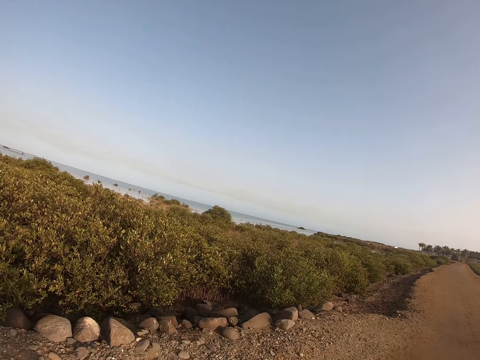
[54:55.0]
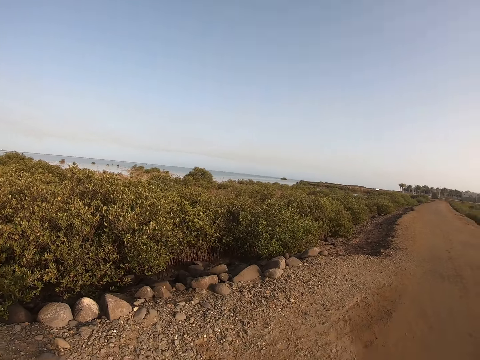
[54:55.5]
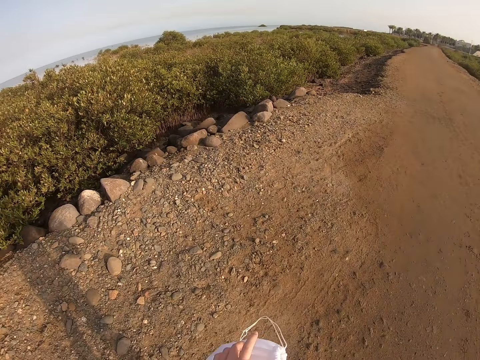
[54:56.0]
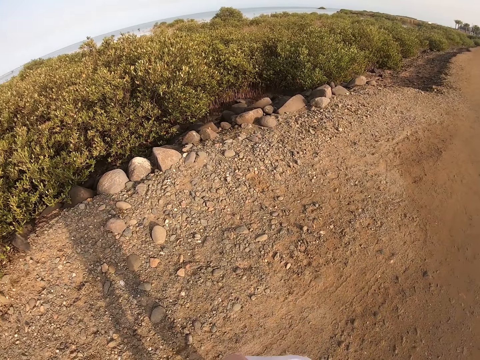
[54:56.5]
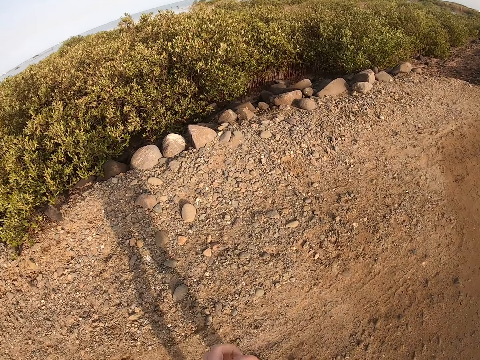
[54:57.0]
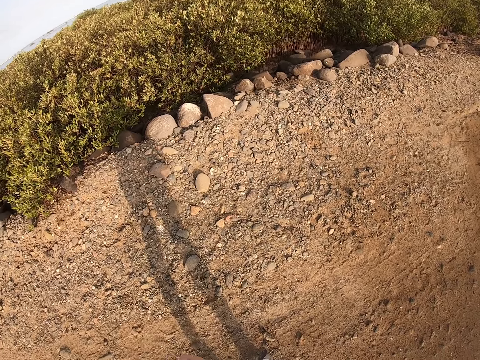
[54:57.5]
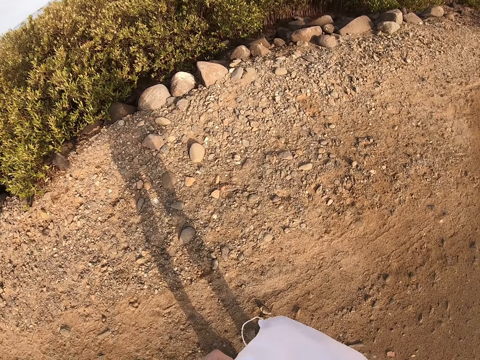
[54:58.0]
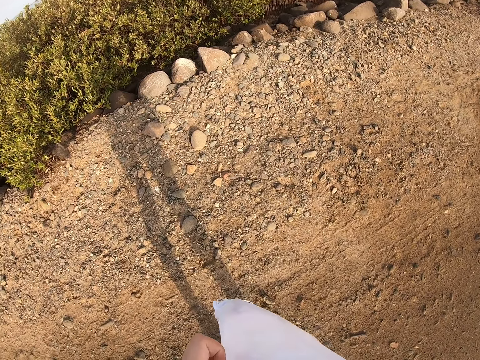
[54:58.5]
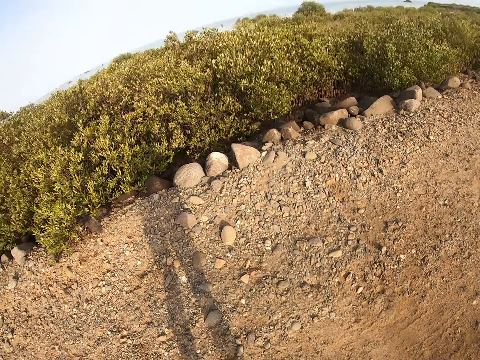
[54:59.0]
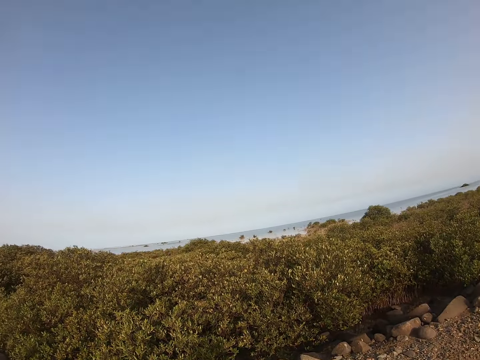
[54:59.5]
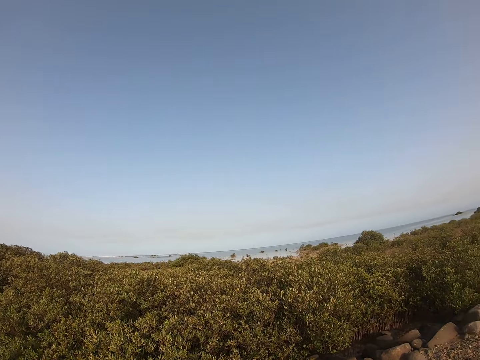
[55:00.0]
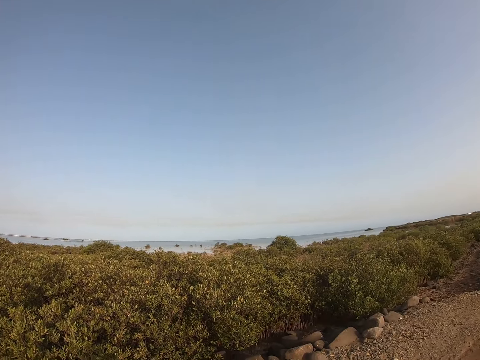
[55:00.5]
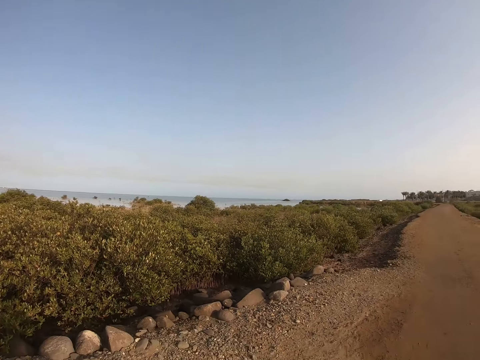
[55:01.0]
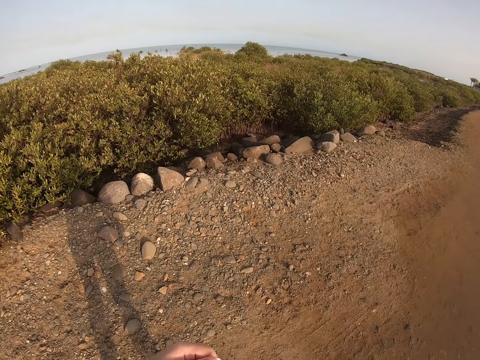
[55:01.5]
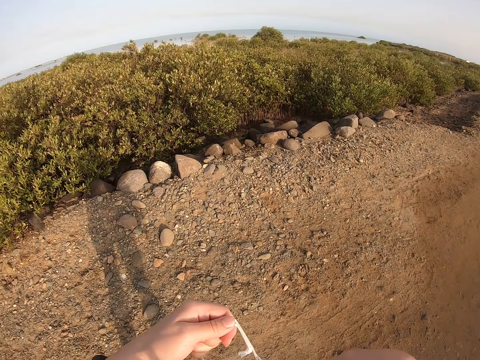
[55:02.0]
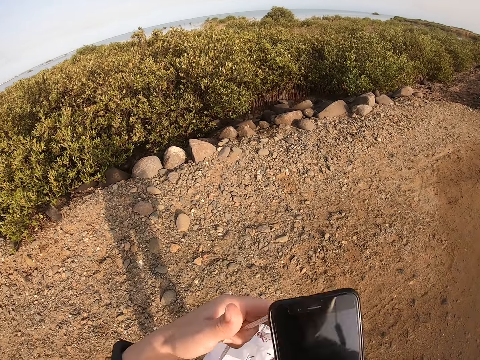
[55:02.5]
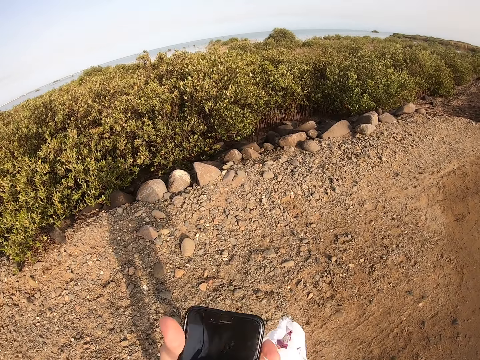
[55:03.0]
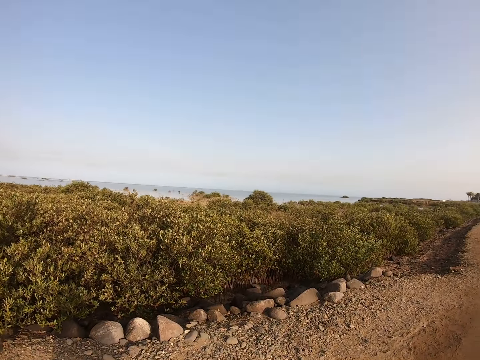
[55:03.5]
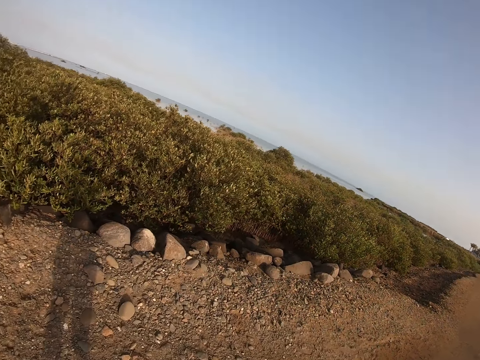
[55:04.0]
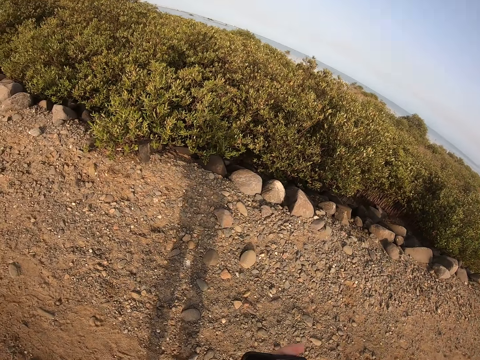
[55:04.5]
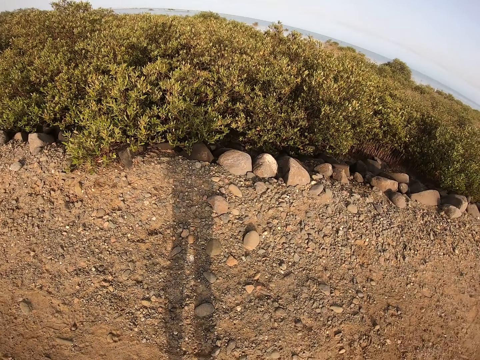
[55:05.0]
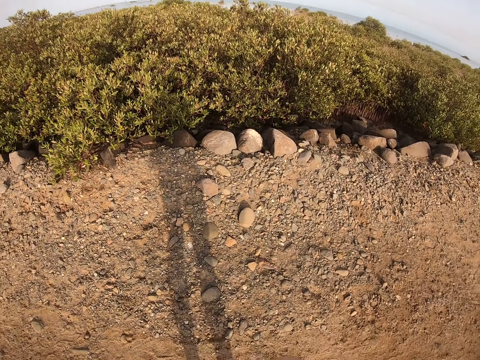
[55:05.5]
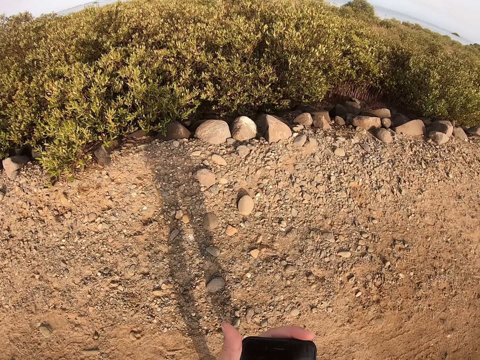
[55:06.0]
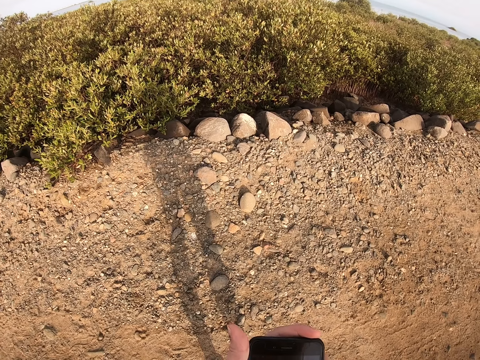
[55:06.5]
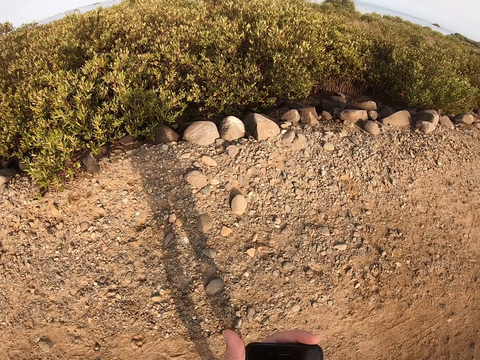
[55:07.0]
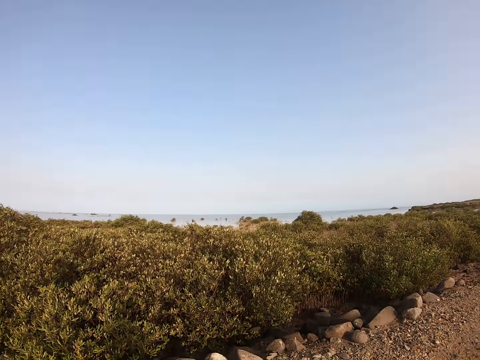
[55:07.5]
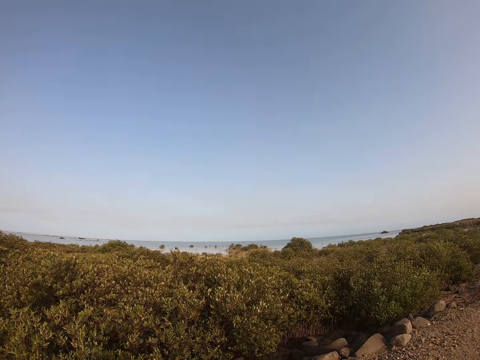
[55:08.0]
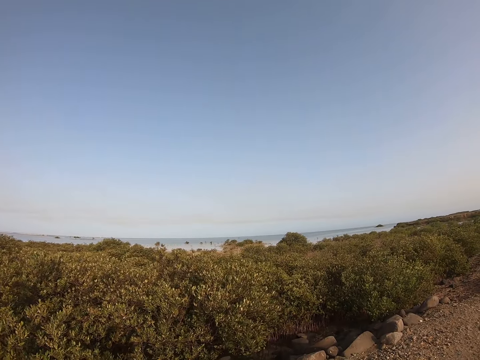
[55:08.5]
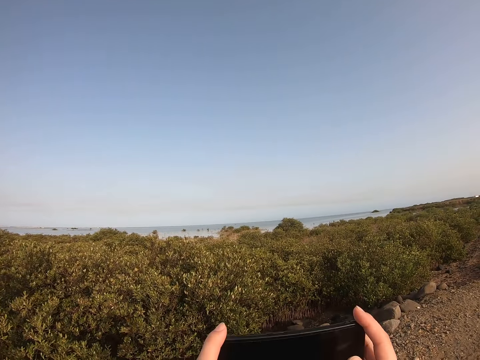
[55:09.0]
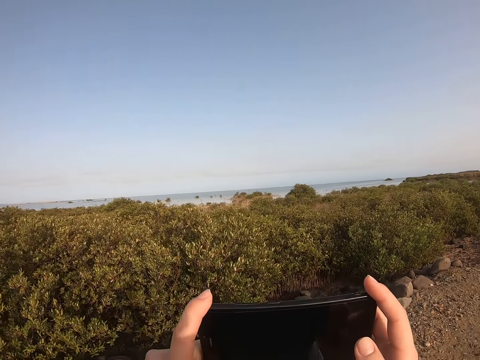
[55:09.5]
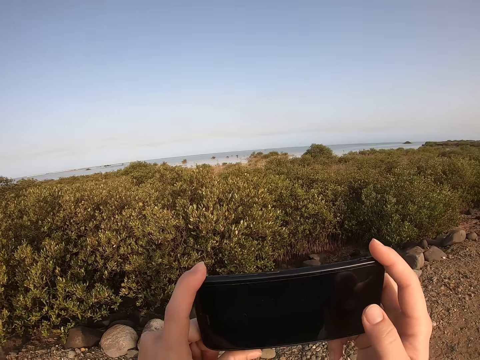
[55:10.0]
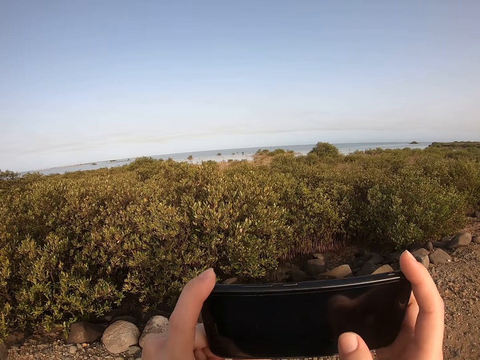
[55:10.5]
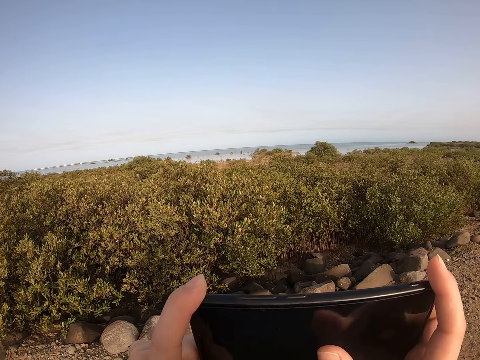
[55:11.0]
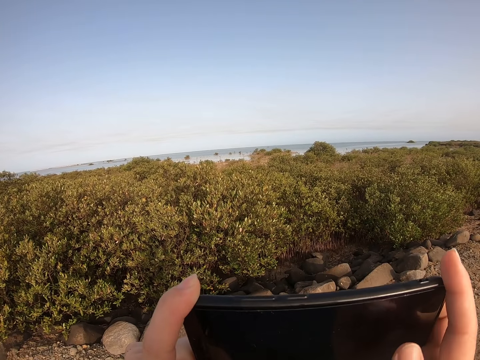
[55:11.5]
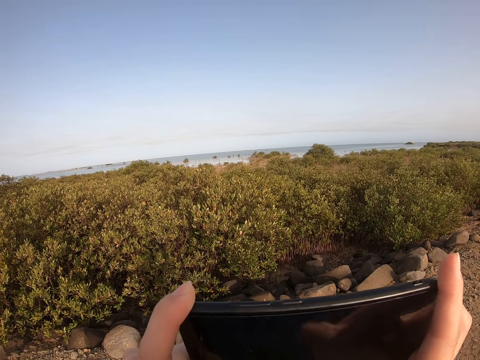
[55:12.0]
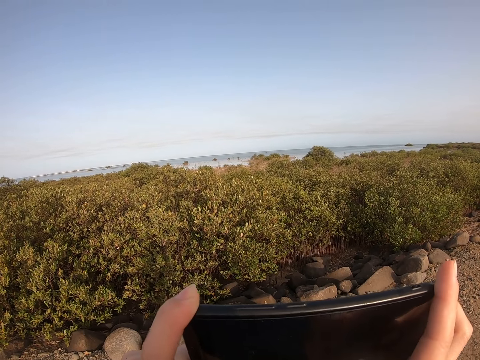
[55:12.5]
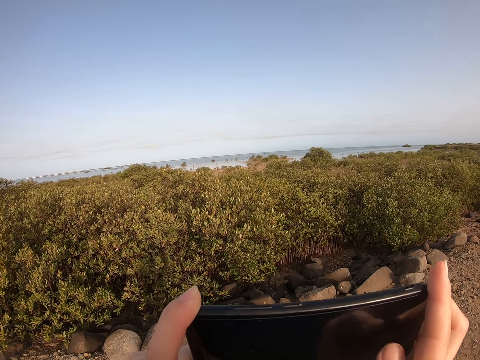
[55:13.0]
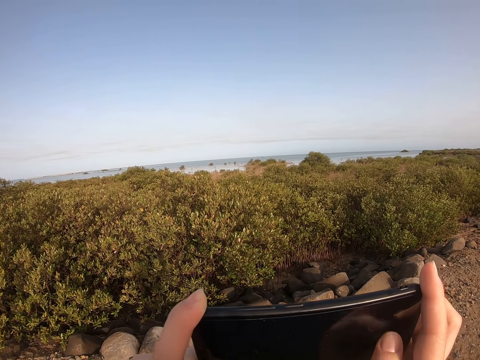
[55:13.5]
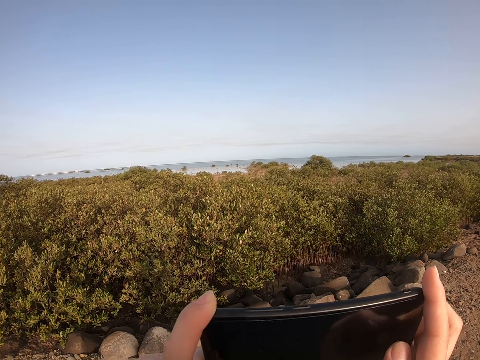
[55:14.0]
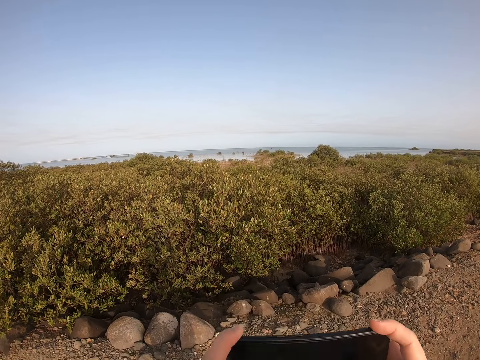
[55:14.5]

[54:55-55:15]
The camera wearer opens a bag. They touch the bag. They look around. They grab a phone. They hold the phone. They use the phone. They look at the phone. They look around. They take a picture with the phone.

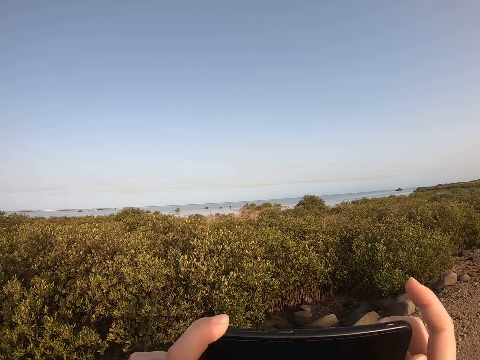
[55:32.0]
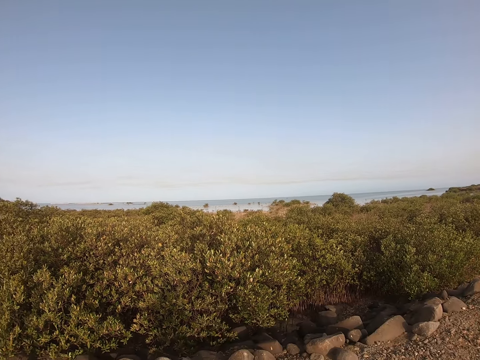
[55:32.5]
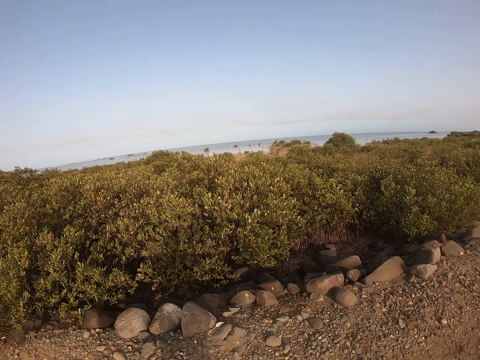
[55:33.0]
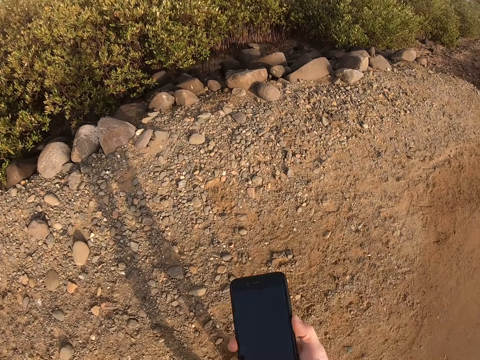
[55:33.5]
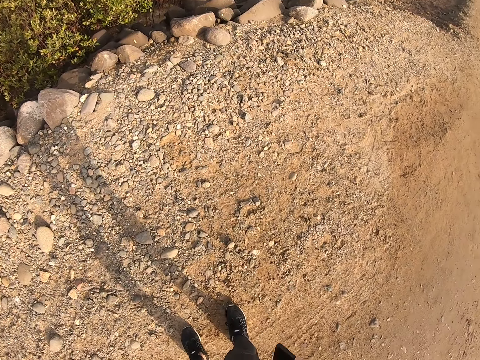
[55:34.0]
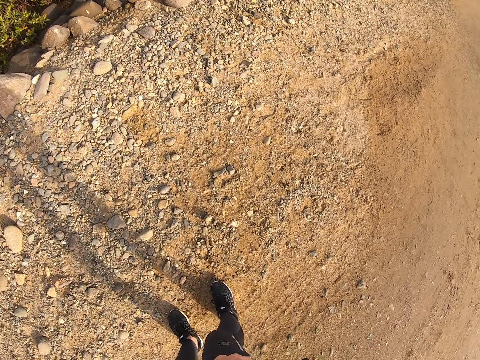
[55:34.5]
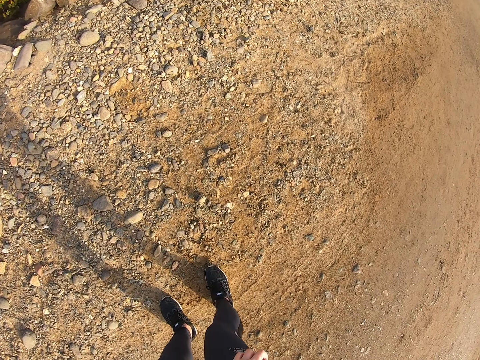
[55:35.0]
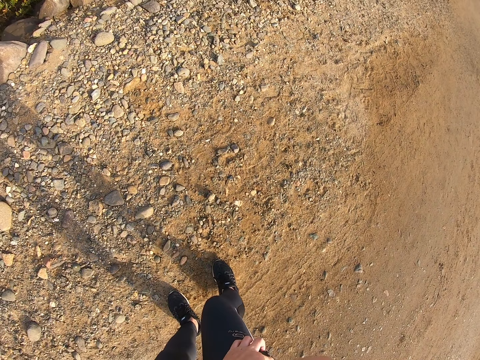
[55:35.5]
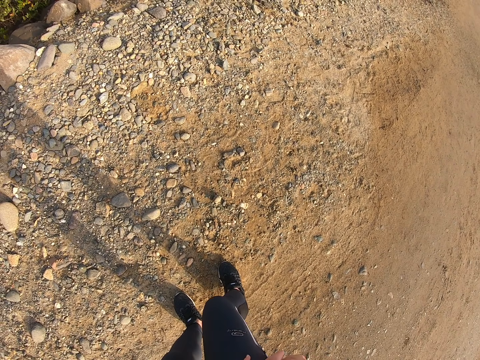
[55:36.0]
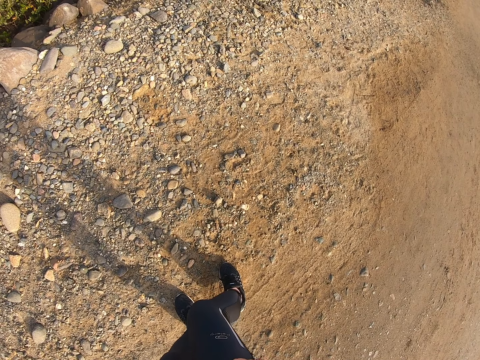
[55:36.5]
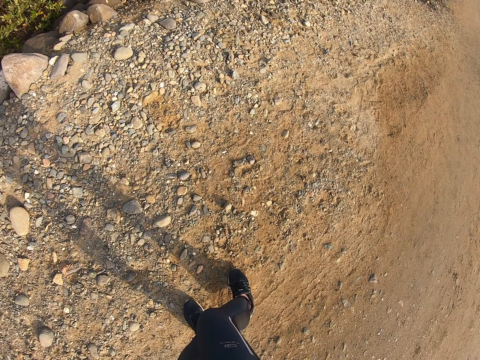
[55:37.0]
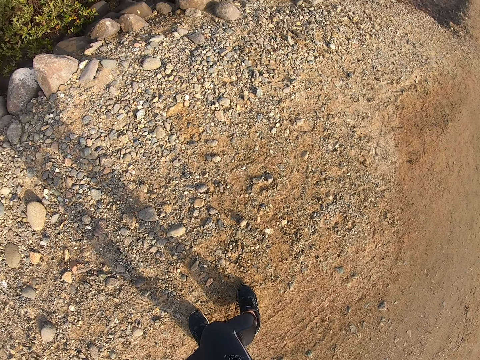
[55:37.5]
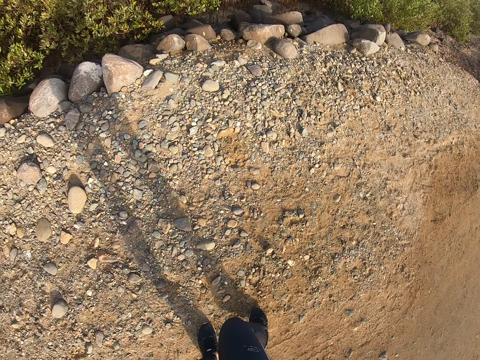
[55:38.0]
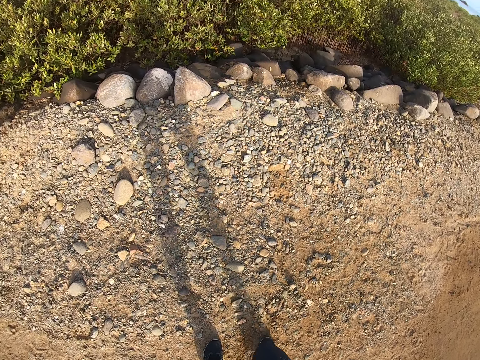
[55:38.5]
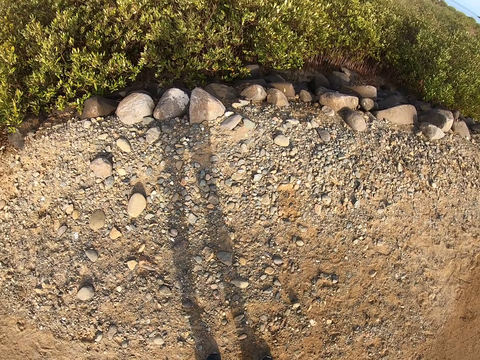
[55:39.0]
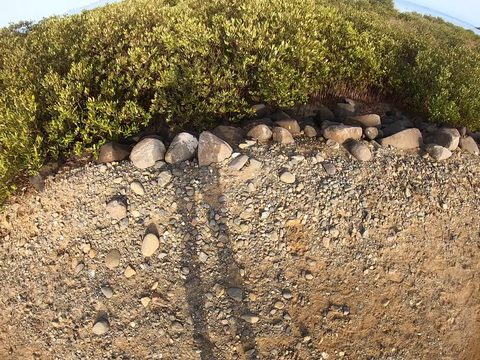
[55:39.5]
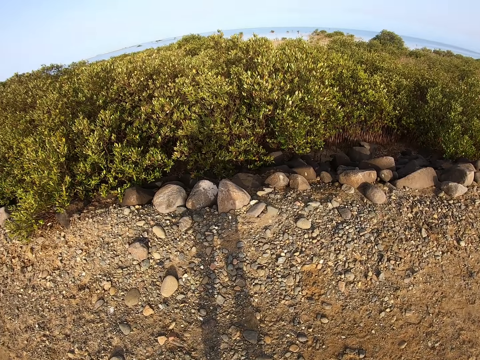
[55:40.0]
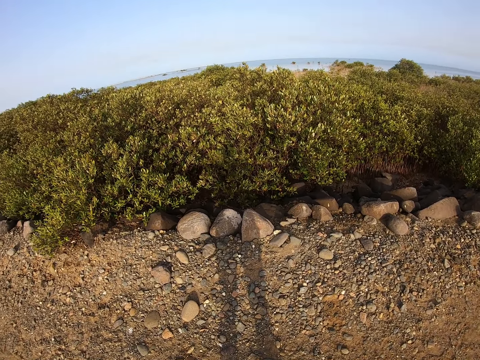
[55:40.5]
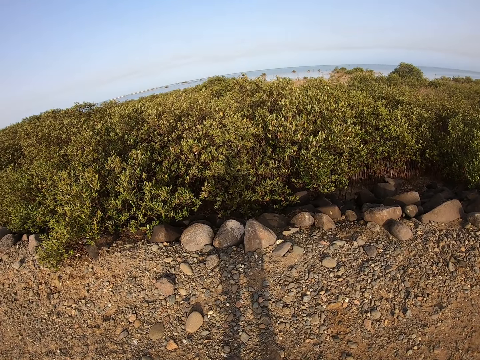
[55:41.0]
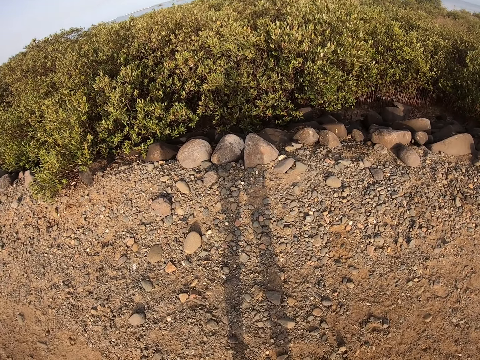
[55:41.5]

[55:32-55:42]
The camera wearer places the phone in the pocket. They look around.
